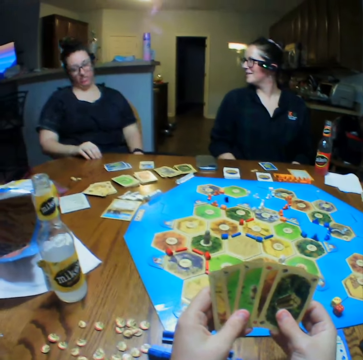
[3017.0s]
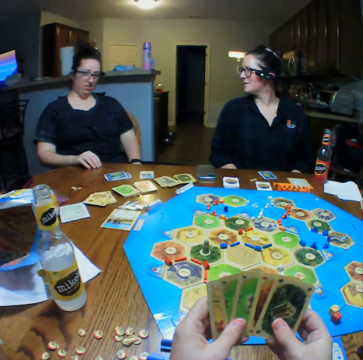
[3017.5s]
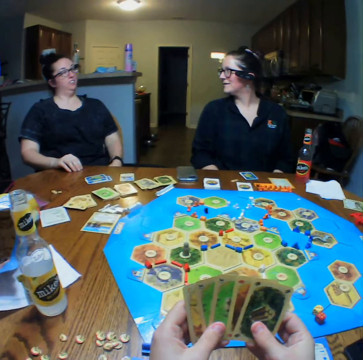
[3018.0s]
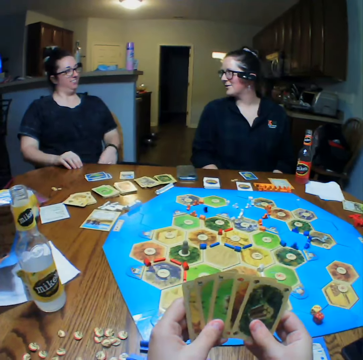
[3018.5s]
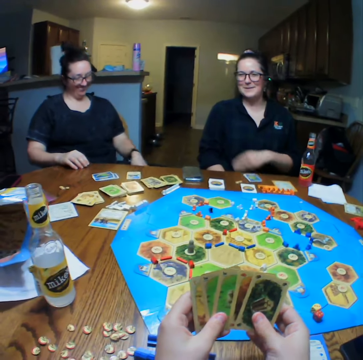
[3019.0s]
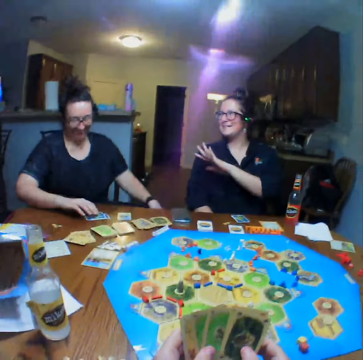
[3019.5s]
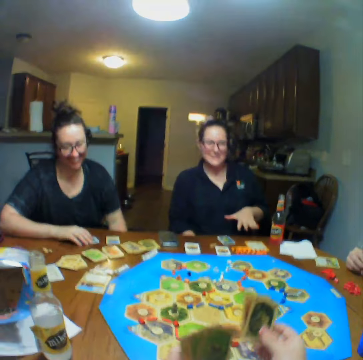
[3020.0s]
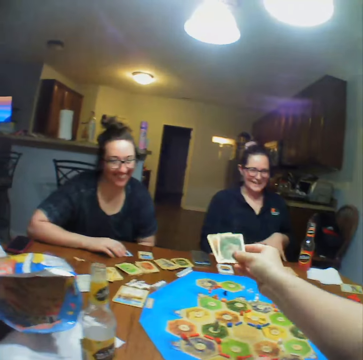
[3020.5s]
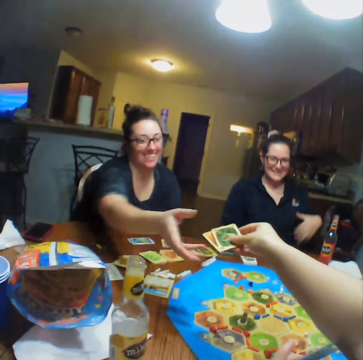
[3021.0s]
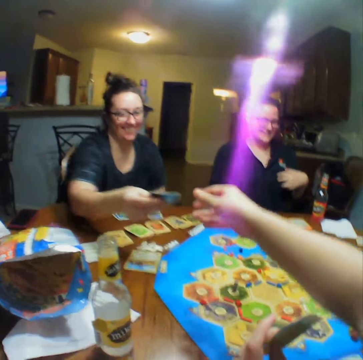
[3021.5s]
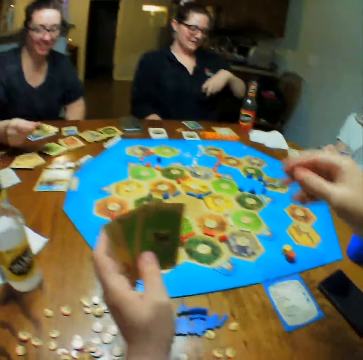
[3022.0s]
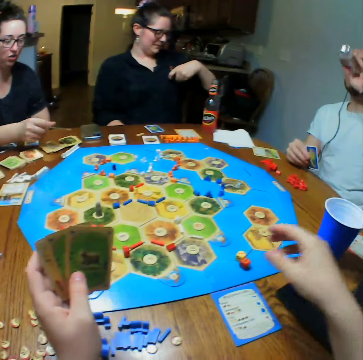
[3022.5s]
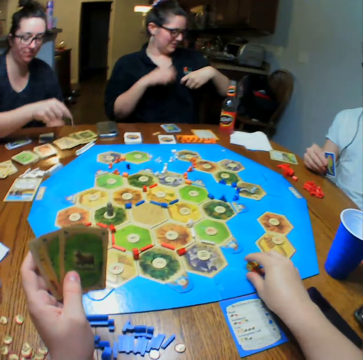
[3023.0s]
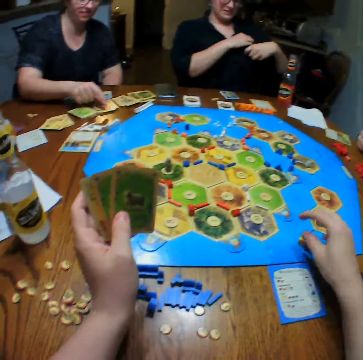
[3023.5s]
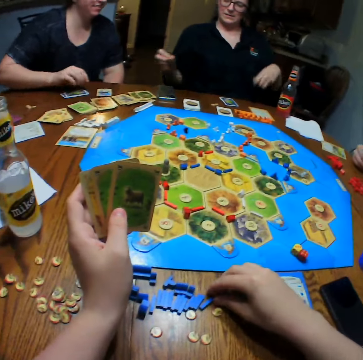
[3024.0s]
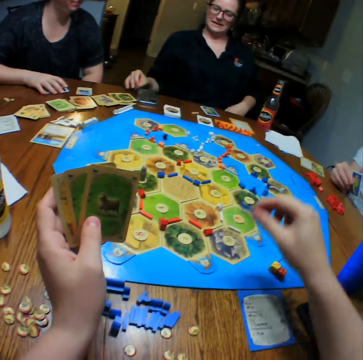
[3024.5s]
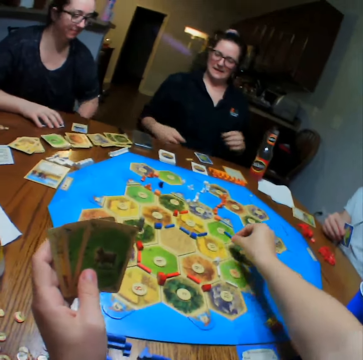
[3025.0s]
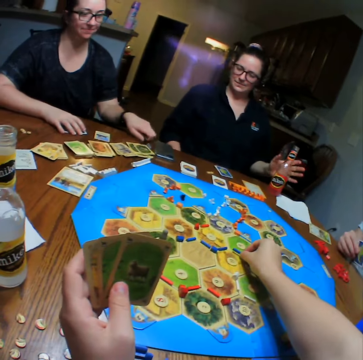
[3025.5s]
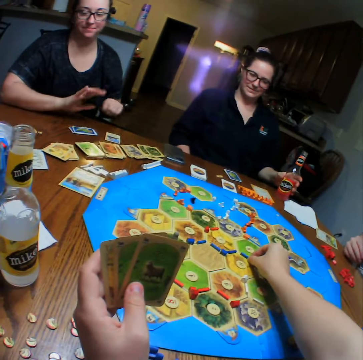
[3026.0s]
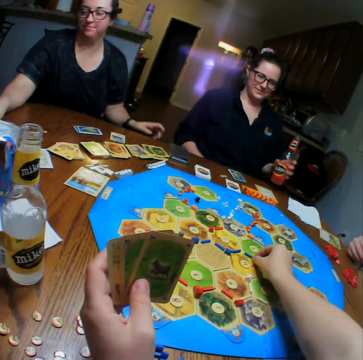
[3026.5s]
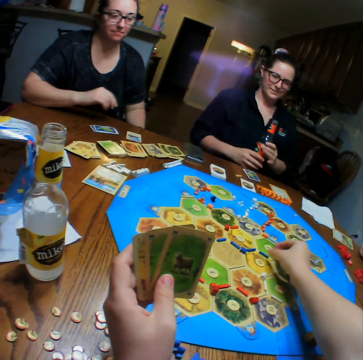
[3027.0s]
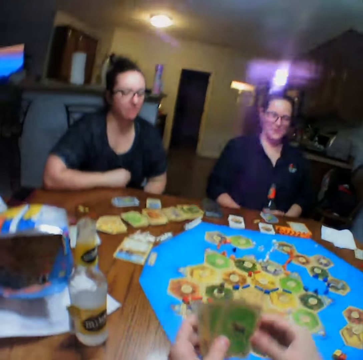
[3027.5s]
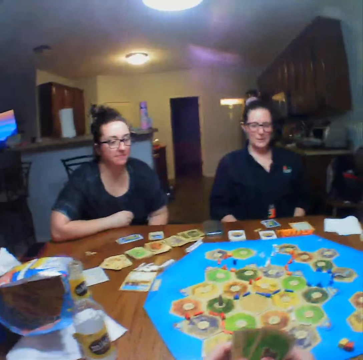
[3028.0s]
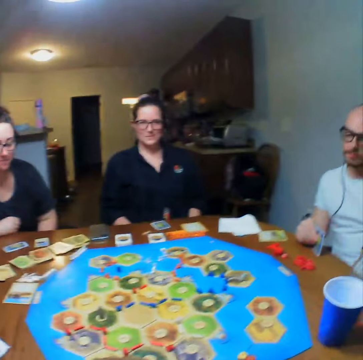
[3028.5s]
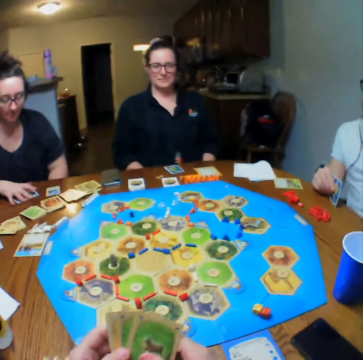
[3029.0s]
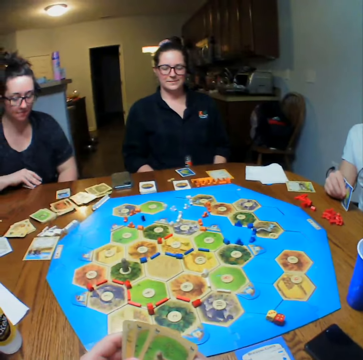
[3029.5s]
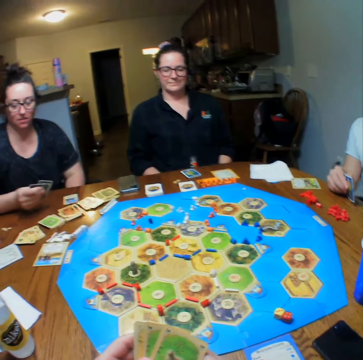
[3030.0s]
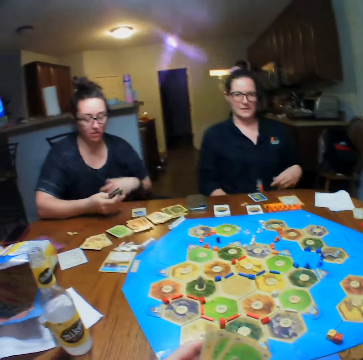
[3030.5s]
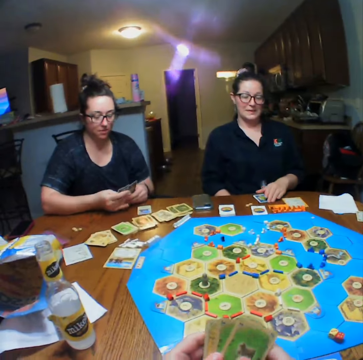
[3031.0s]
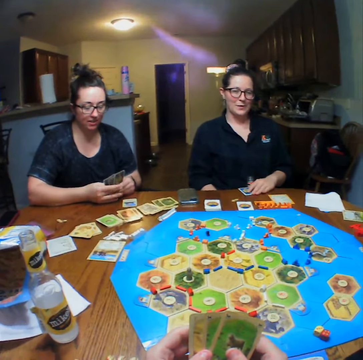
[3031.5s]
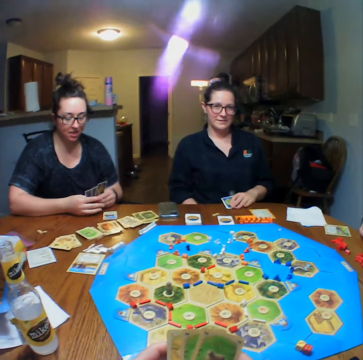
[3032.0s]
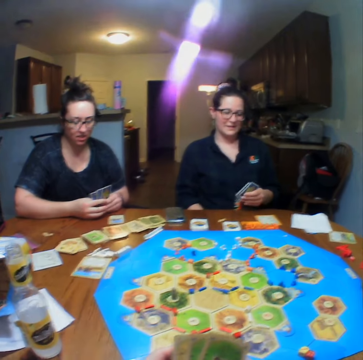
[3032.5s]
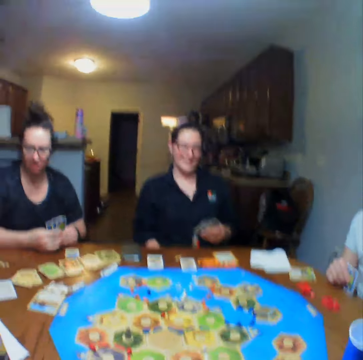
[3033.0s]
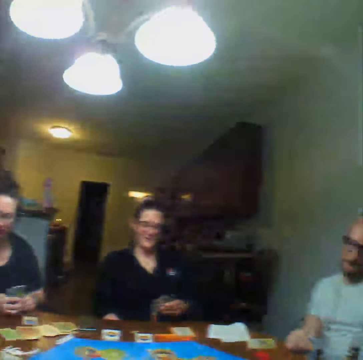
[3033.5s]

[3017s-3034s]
The camera wearer hands a woman cards. The woman puts the cards on the table. A man drinks water. The camera wearer plays the board game. The woman arranges the cards on the table. The camera wearer picks up a block from the table and places the block on the board. The woman picks up a pen from the table. Another woman picks up a bottle from the table. The first woman drops the pen and places the pen on the table. She plays the cards and picks the cards from the table. The other woman plays the cards and picks the cards from the table.

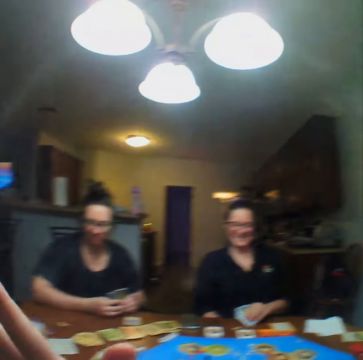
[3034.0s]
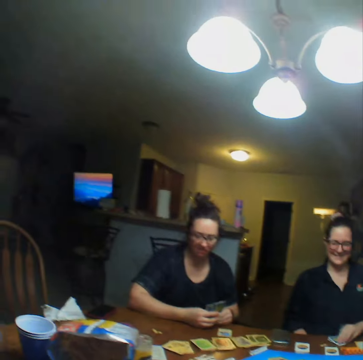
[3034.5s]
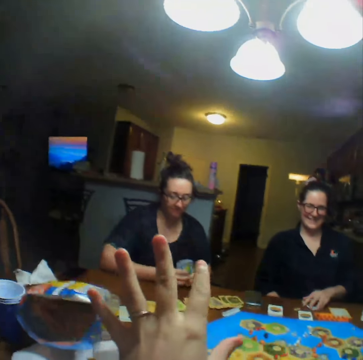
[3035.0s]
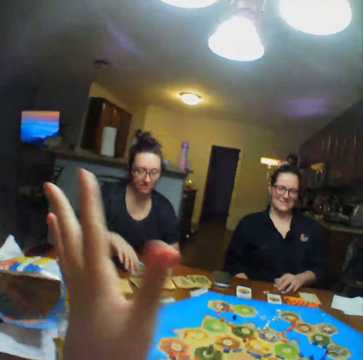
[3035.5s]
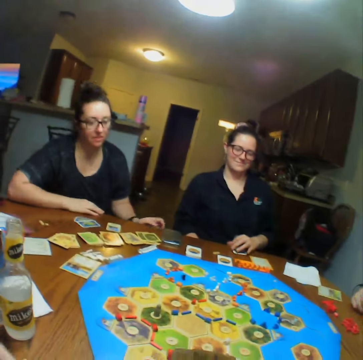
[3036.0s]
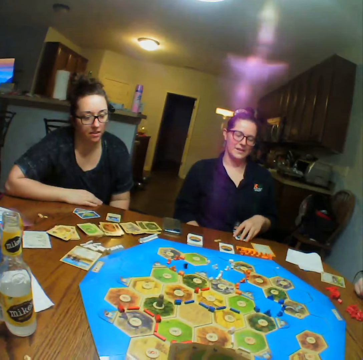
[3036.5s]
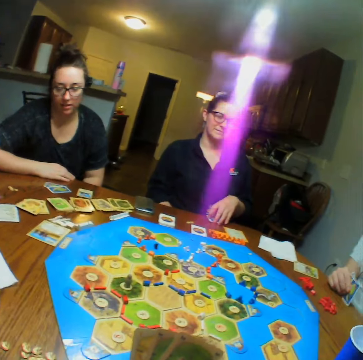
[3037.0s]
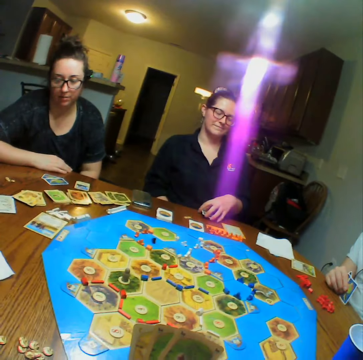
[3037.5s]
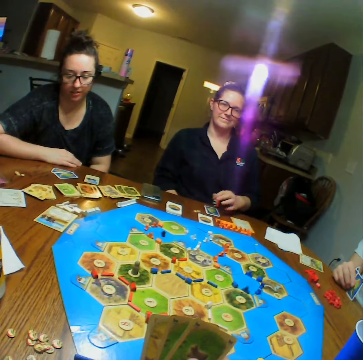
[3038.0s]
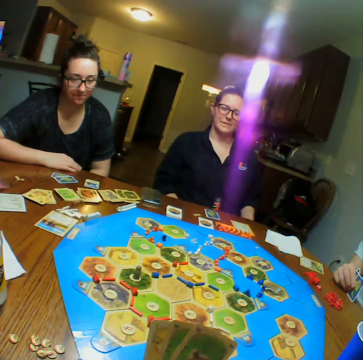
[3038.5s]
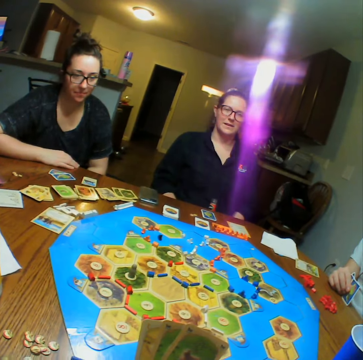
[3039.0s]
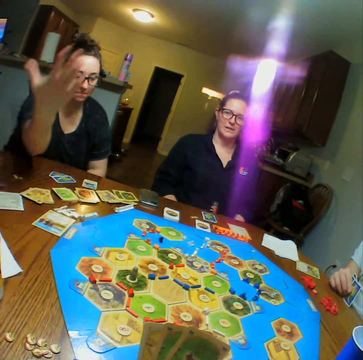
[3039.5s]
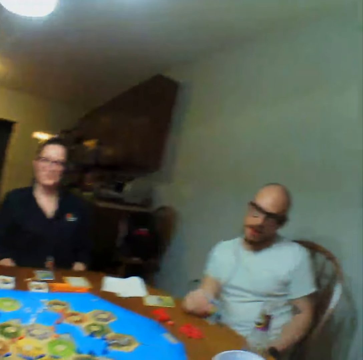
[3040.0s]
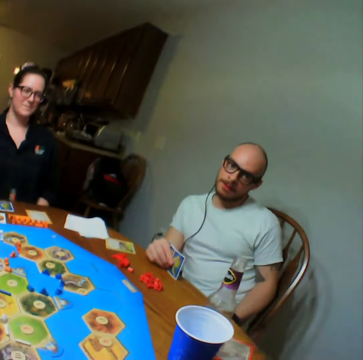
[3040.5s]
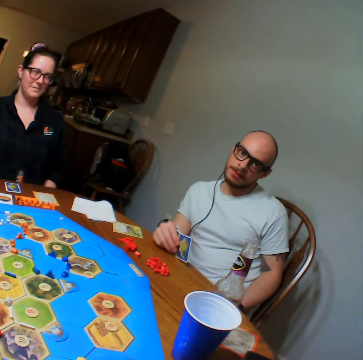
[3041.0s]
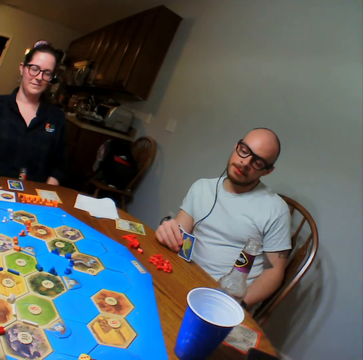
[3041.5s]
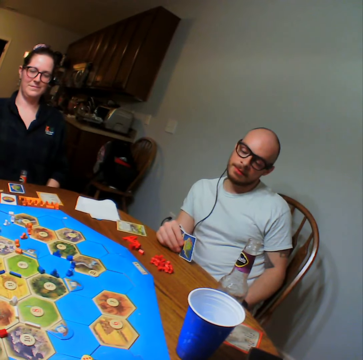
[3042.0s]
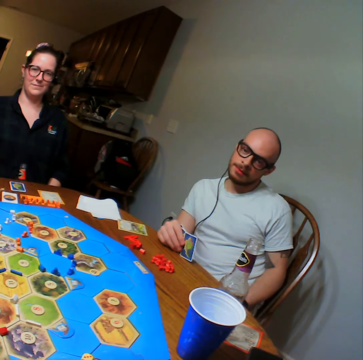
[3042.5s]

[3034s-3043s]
A woman places the cards on the table. Another woman places the cards on the table.

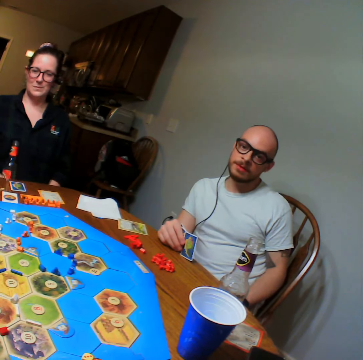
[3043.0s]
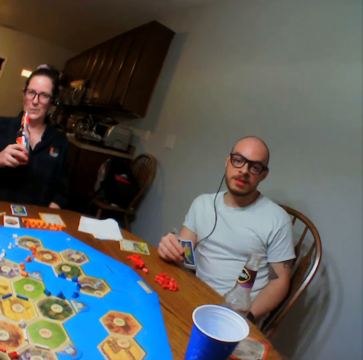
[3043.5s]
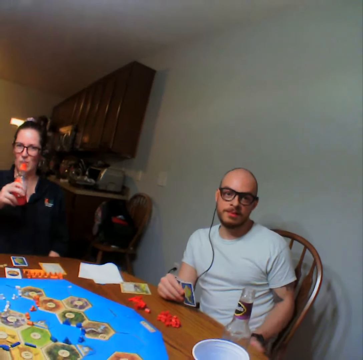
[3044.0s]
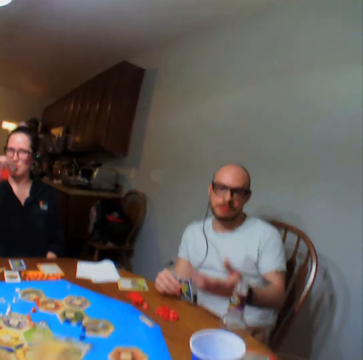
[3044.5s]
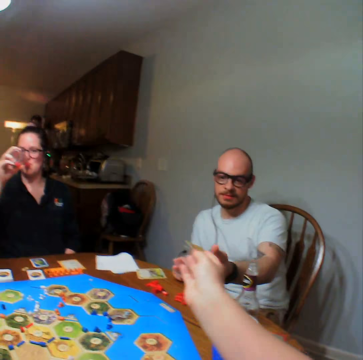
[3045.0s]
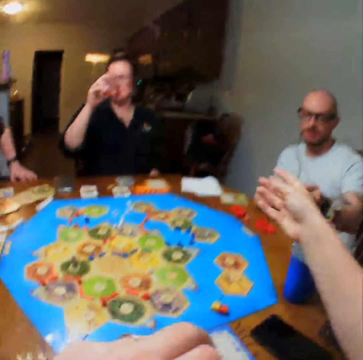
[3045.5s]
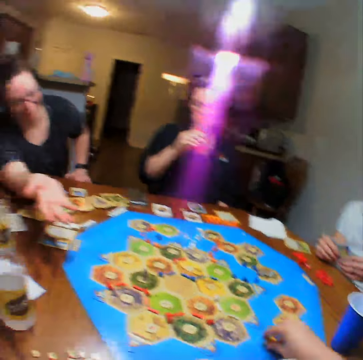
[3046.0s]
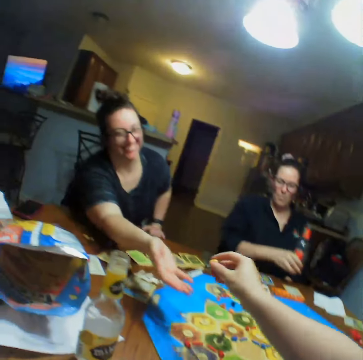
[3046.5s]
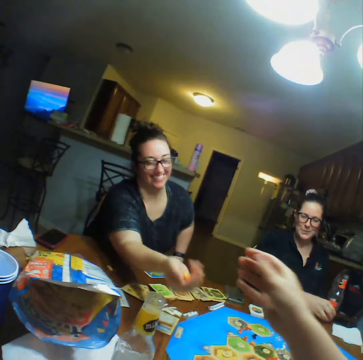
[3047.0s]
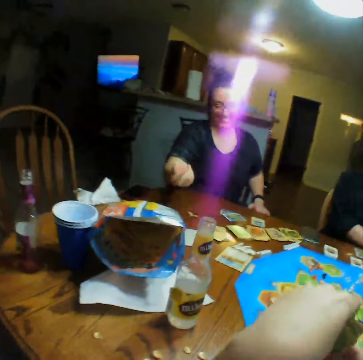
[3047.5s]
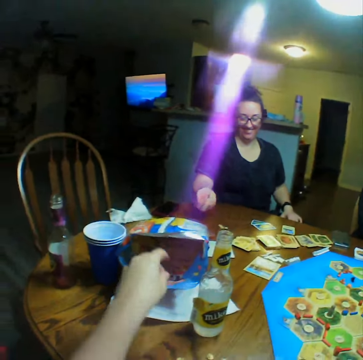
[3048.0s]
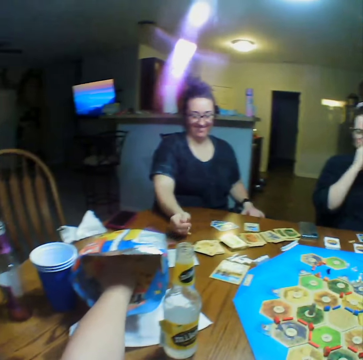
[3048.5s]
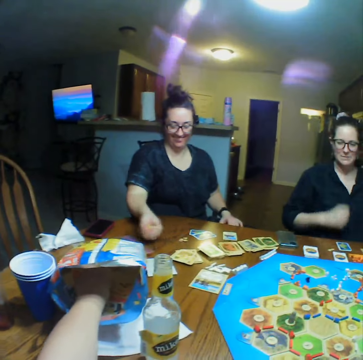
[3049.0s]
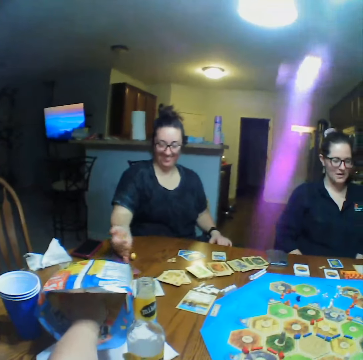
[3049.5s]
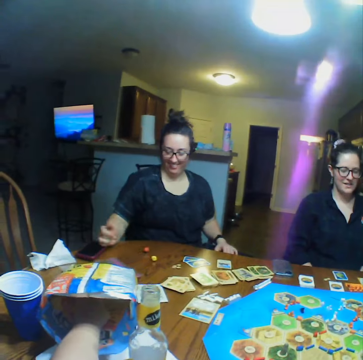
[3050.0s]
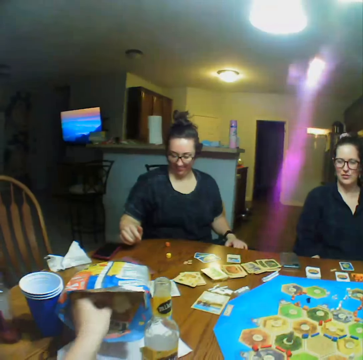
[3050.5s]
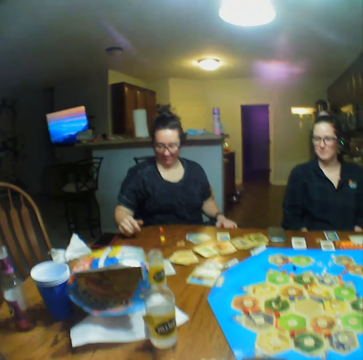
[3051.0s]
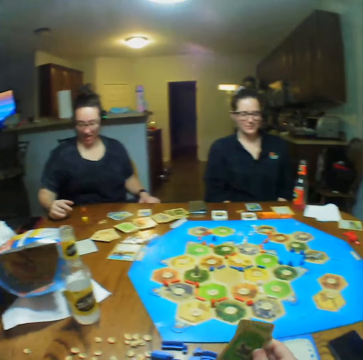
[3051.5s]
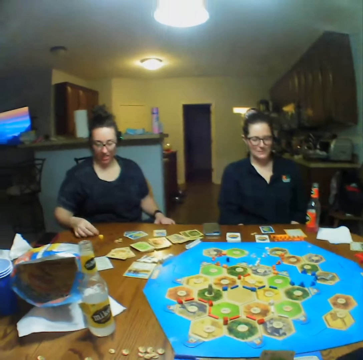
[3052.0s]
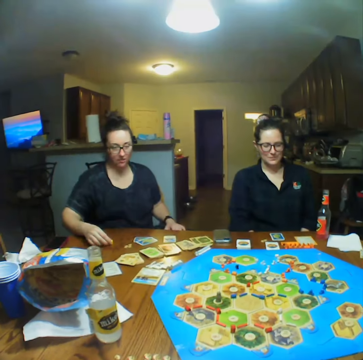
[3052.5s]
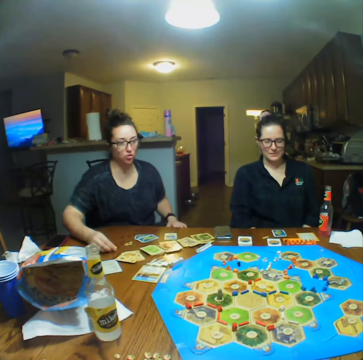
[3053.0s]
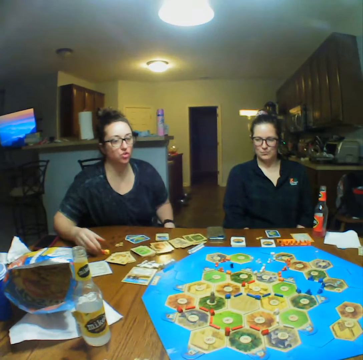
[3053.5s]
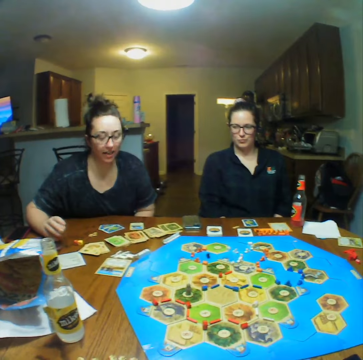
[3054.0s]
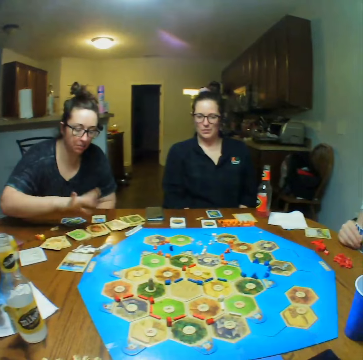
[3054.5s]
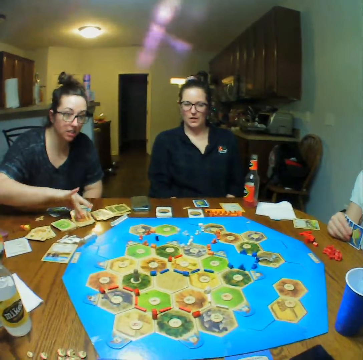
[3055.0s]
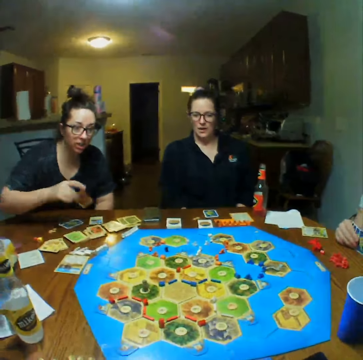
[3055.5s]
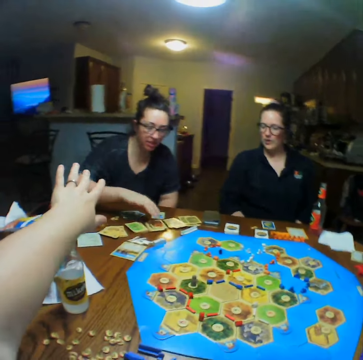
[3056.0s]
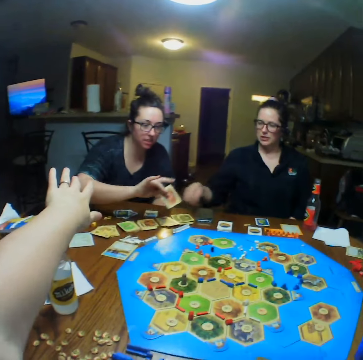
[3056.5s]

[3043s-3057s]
A woman drinks juice from the bottle. The camera wearer hands a man a card. They pick up the dice and hand another woman the dice. They take crisps from the packet. The other woman shakes the dice in her hand. She drops the dice and throws the dice on the table. The camera wearer eats the crisps. The other woman moves the dice and picks up a card from the table.
